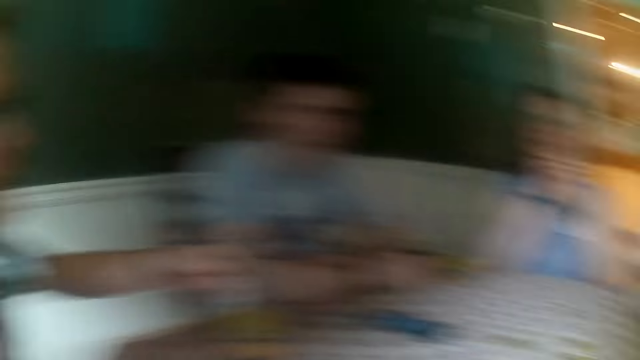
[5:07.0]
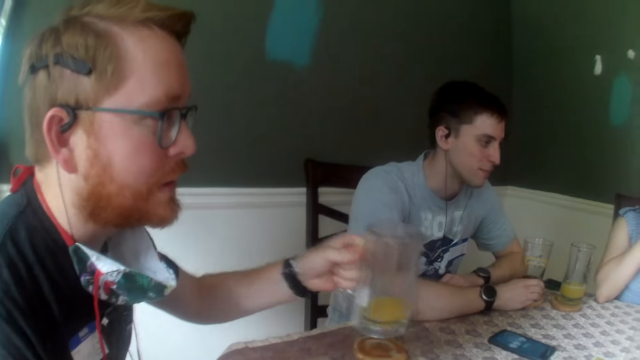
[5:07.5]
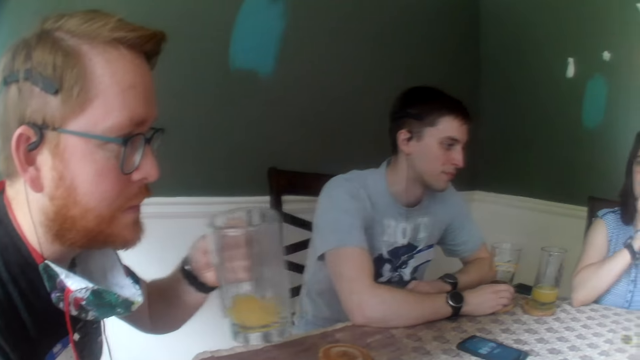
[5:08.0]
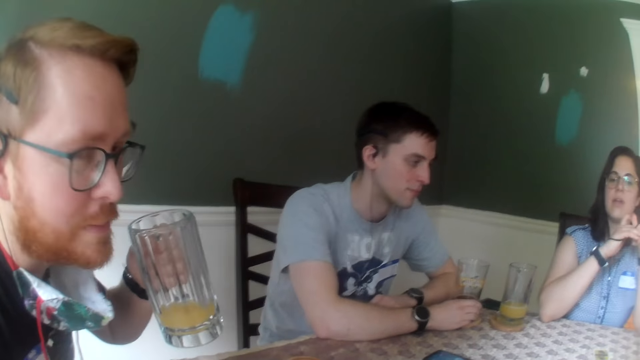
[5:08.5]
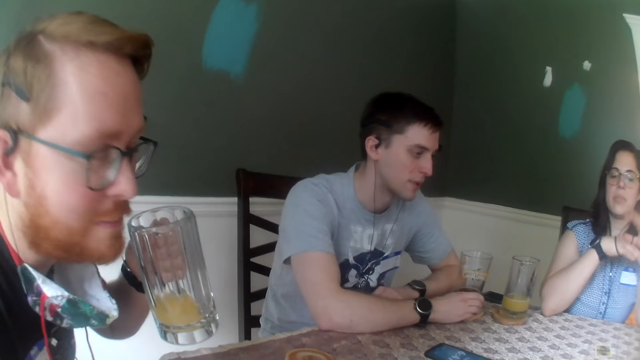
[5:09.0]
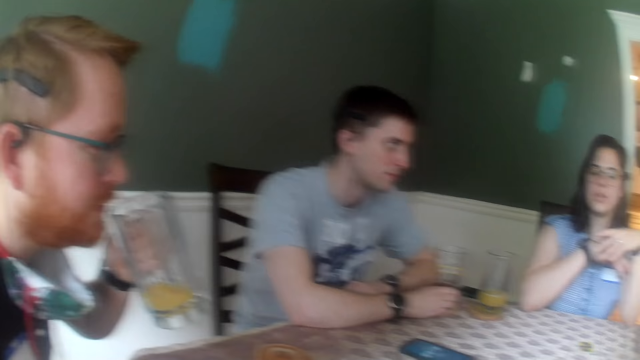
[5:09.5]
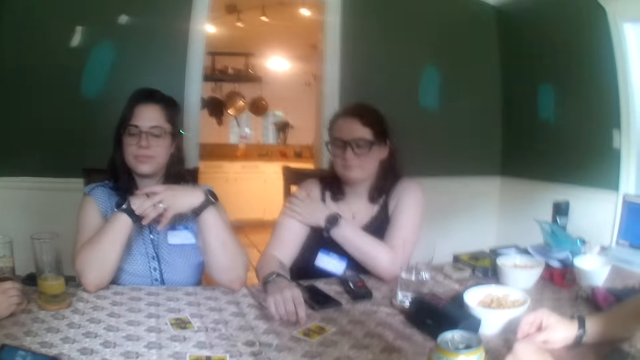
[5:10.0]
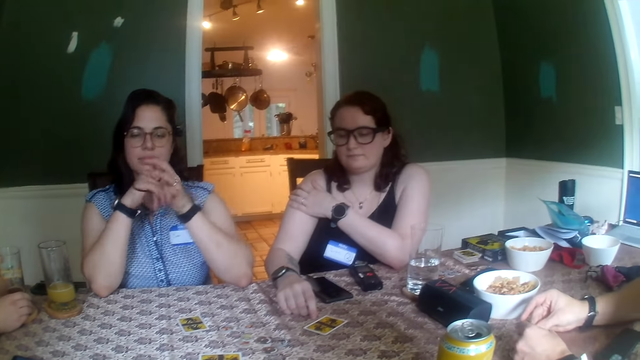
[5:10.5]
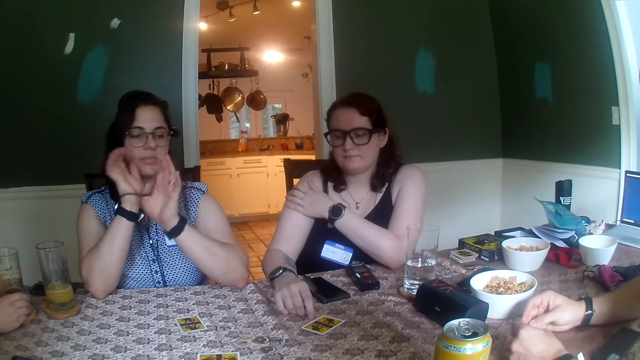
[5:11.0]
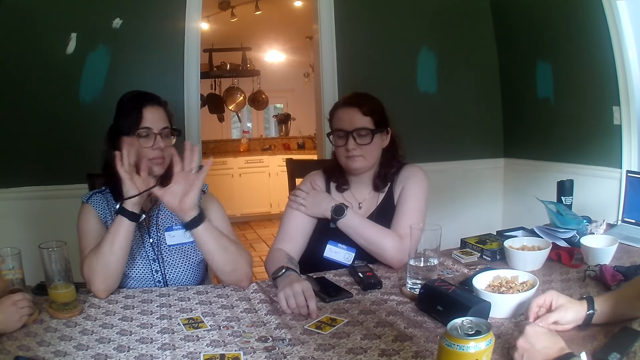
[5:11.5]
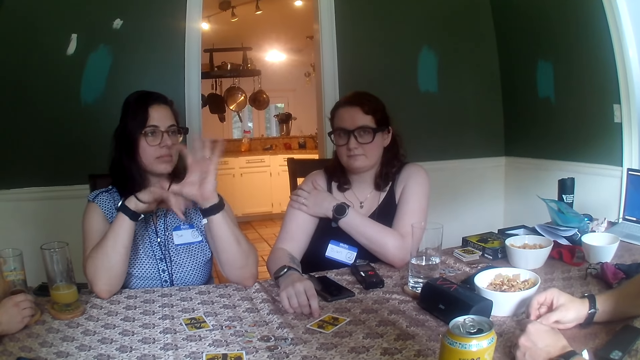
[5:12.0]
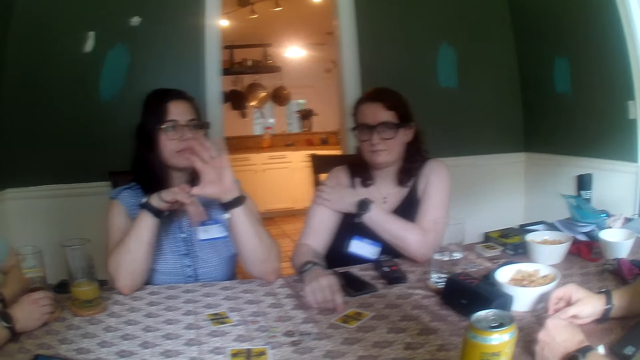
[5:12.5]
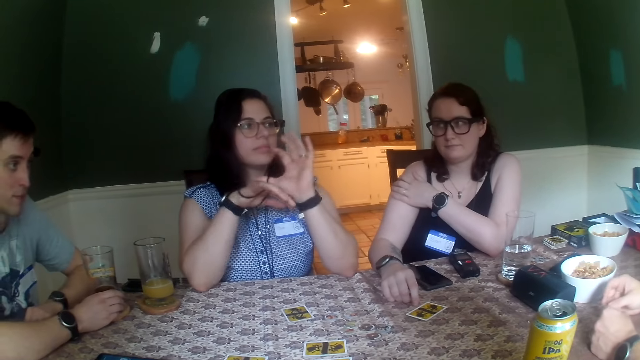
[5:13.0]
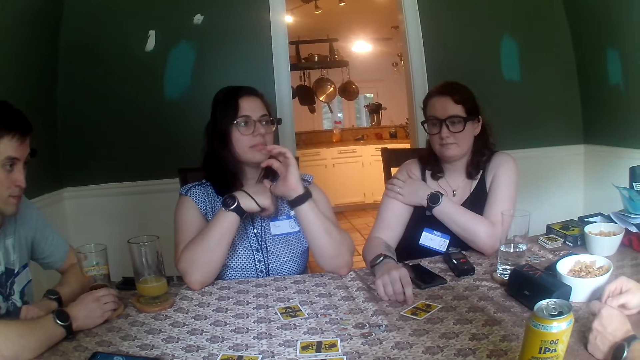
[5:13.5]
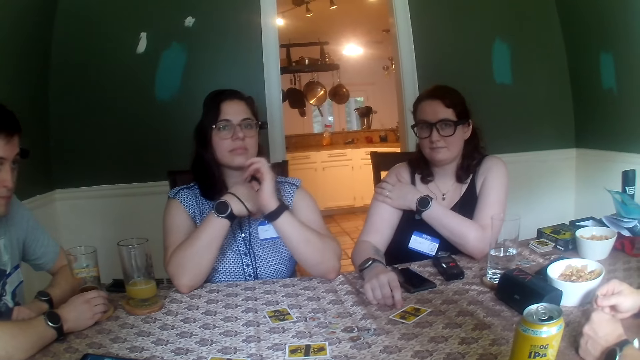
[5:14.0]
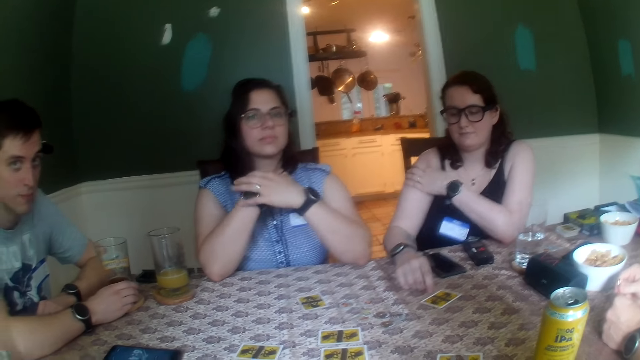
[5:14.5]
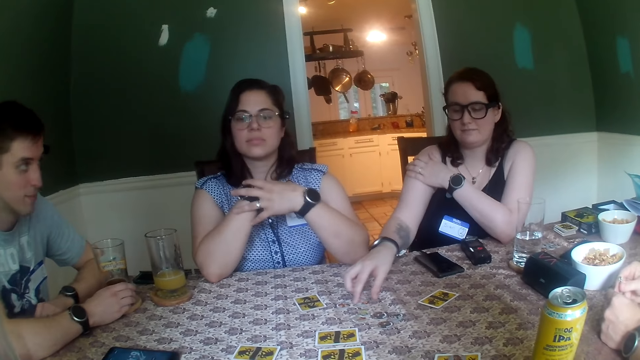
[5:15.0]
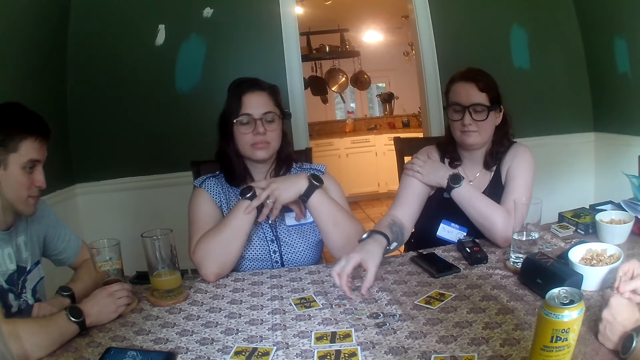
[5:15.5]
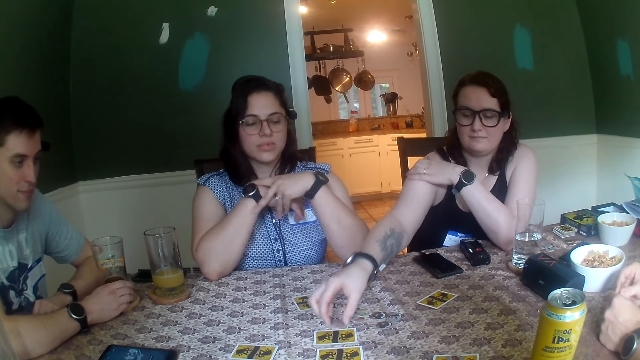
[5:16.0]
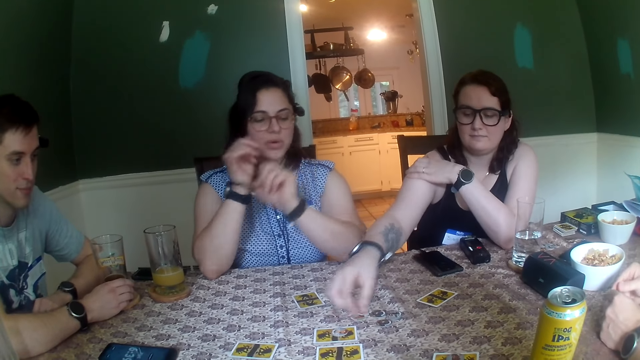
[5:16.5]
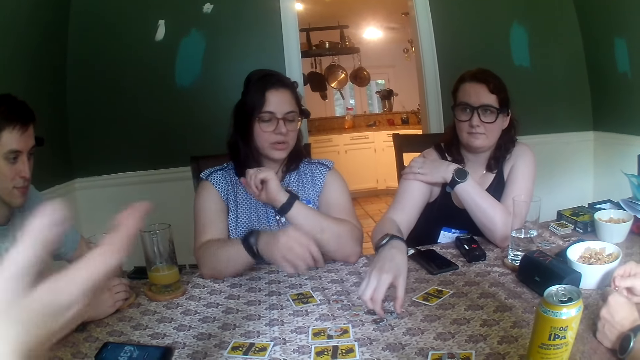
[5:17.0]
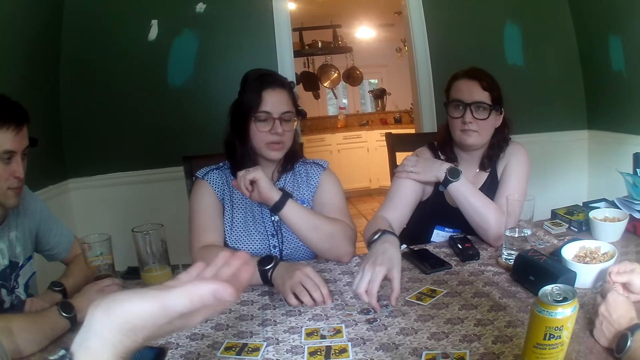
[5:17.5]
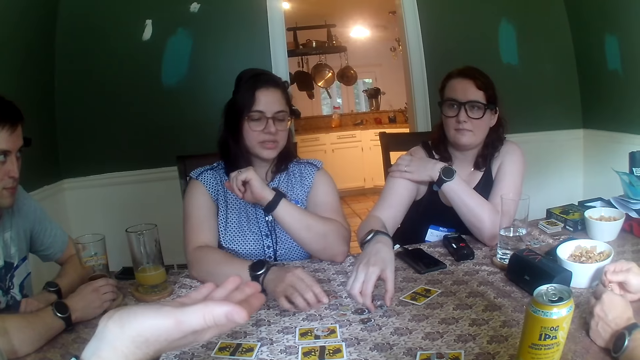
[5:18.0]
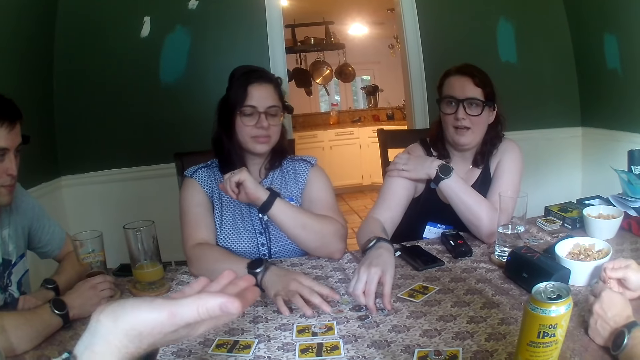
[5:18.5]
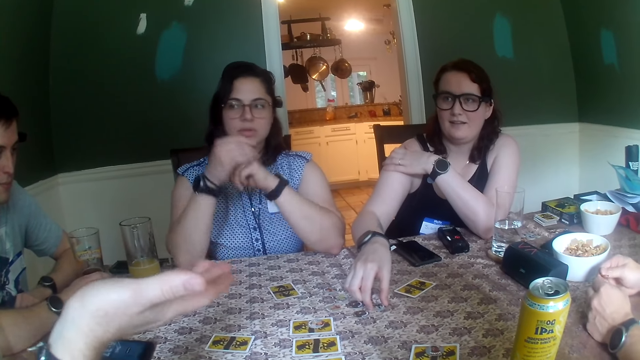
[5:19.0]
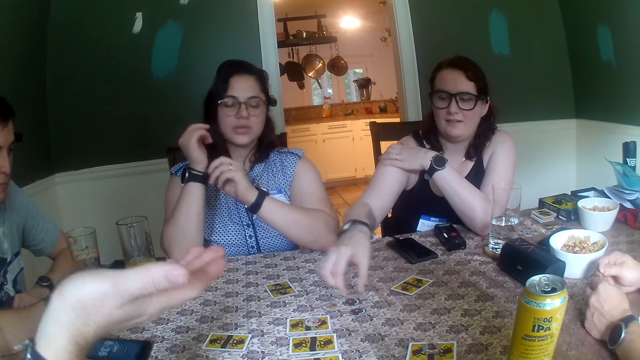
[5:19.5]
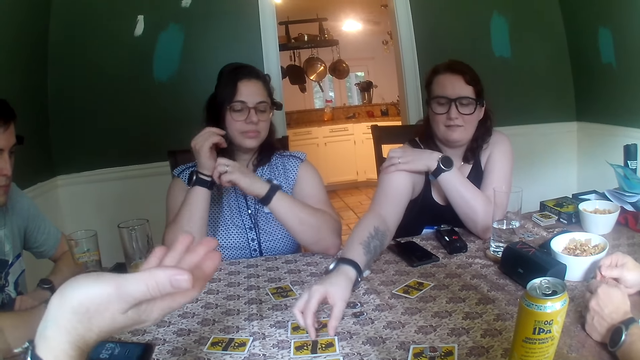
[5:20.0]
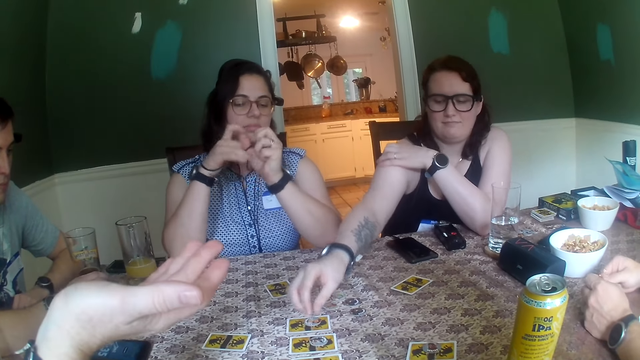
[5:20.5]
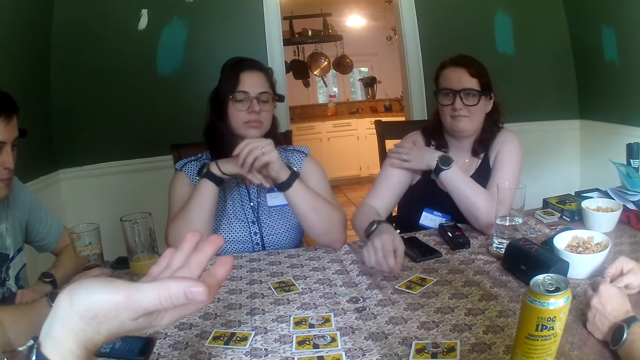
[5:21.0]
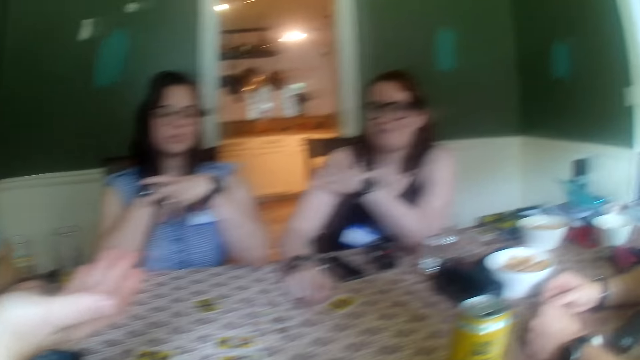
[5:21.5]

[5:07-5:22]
The man holds a glass of juice in his left hand. The man drinks from the glass of juice in his left hand. The camera wearer converses with the people at the table. A woman picks up a coin from the table with her right hand. The woman drops the coin in her right hand on a card on the table. The woman picks up the coin from the table with her right hand. The man stretches his right hand towards the woman. Another woman moves the coin on the table with her right hand. The first woman drops the coin in her right hand on the table. The other woman moves the coin on the table with her right hand. The first woman picks up the coin from the table with her right hand. The first woman drops the coin in her right hand on the card on the table.

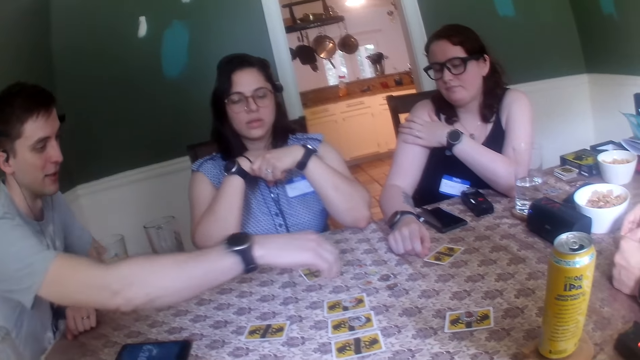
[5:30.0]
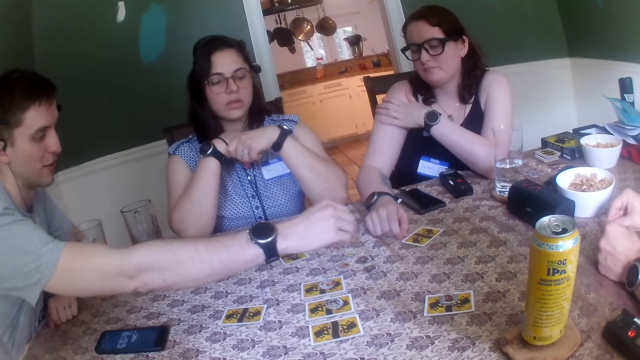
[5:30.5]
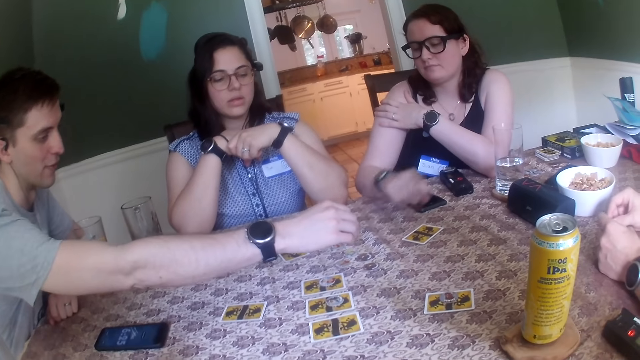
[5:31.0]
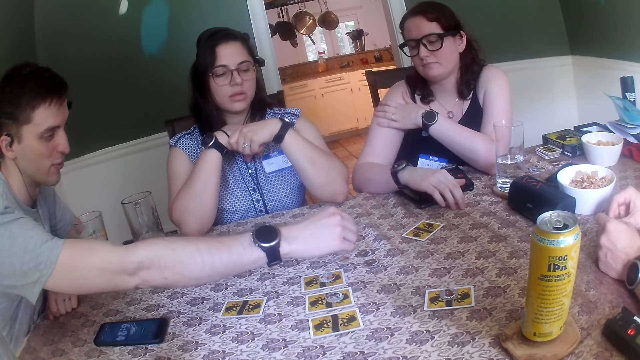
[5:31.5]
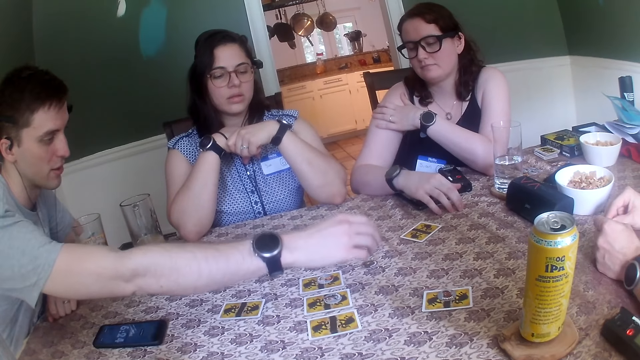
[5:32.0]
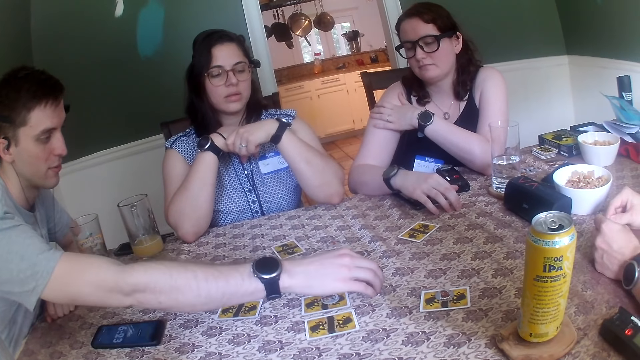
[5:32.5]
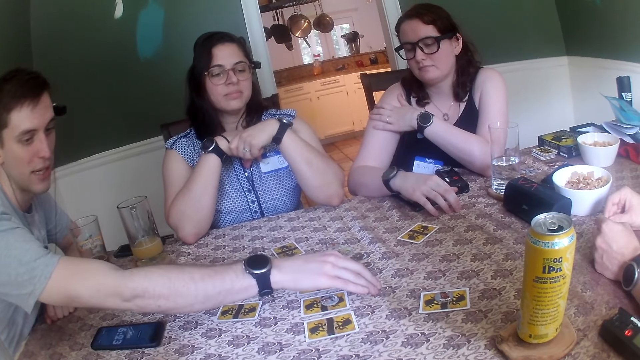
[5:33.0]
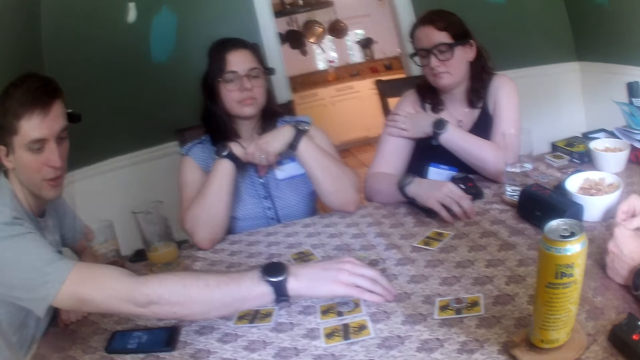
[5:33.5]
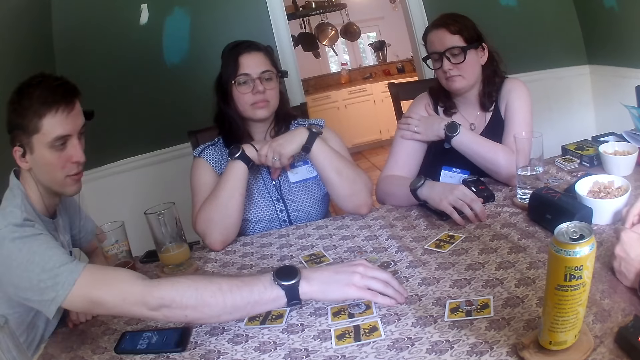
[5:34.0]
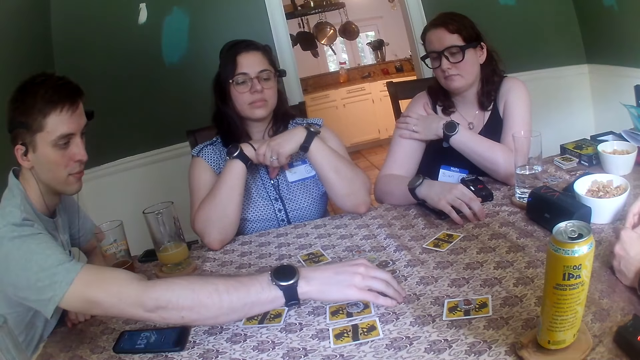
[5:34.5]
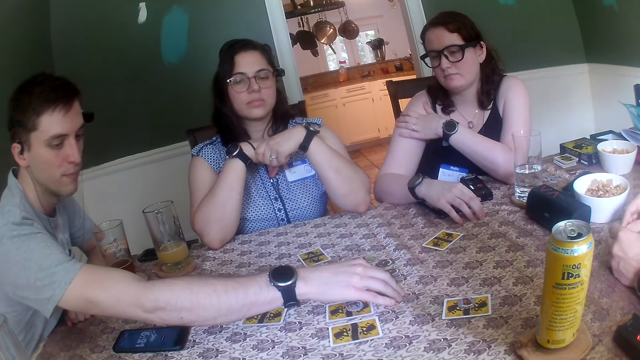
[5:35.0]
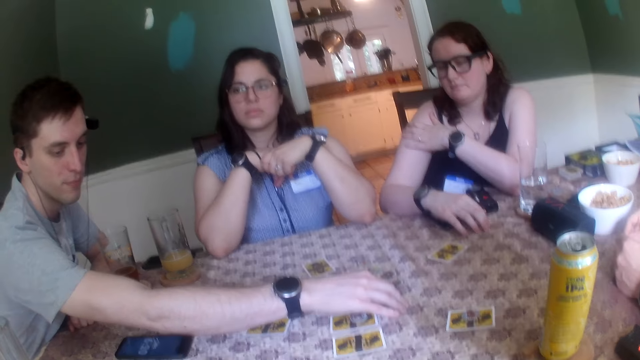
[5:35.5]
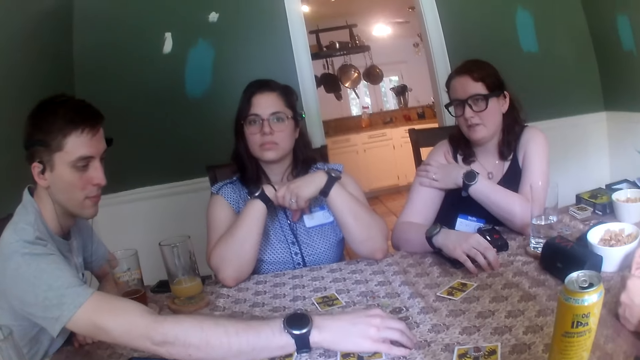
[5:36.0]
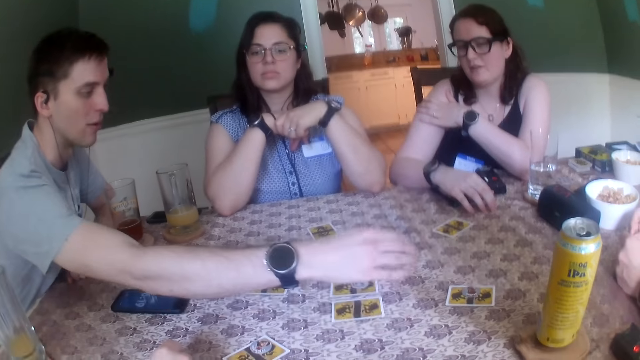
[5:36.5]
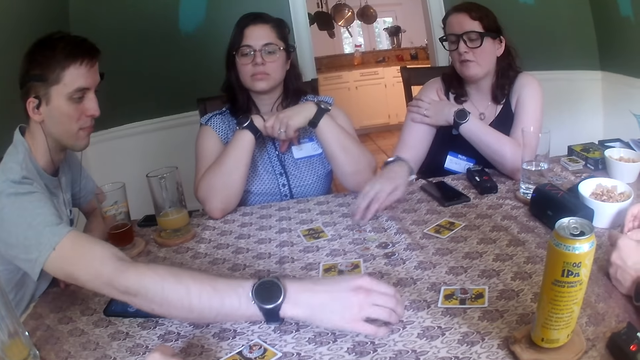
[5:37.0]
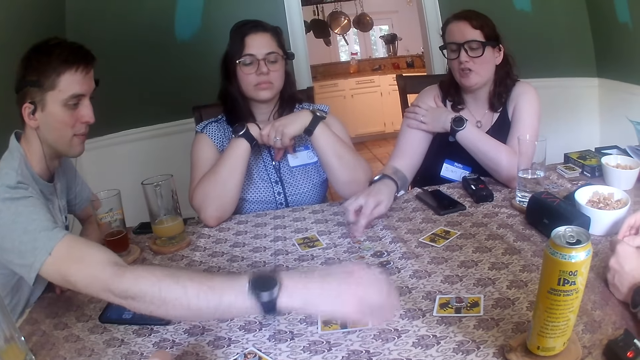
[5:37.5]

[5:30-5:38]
A man touches the table with his right hand.
